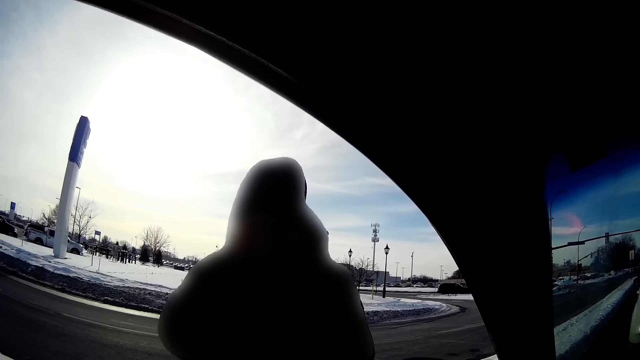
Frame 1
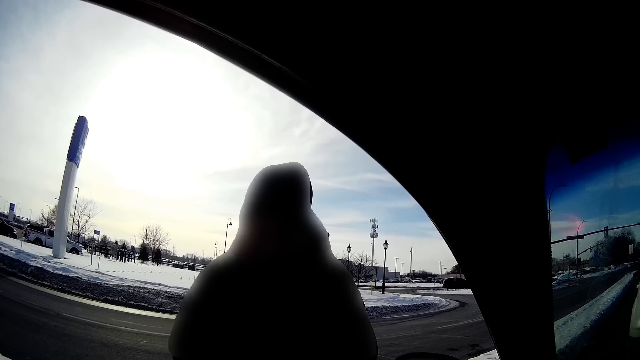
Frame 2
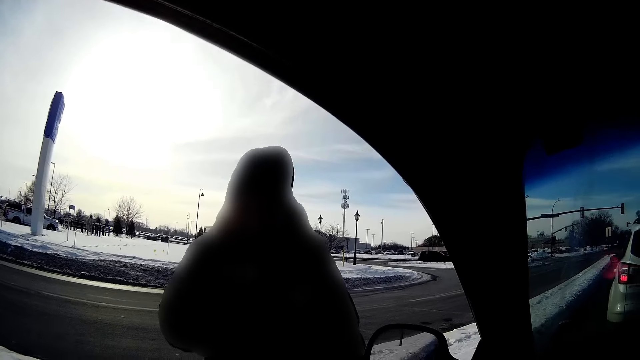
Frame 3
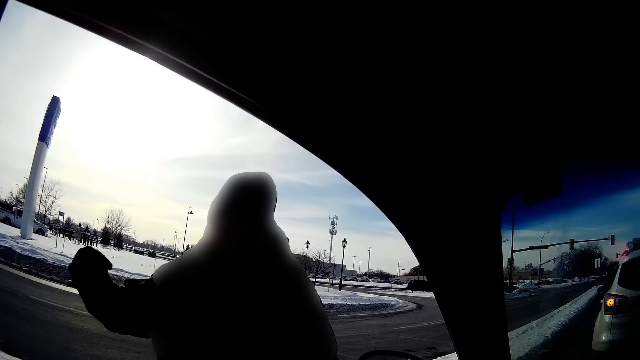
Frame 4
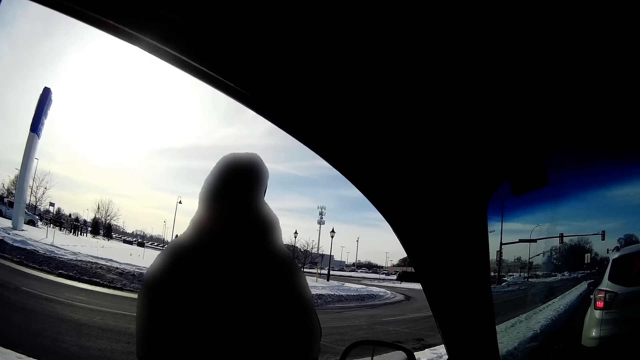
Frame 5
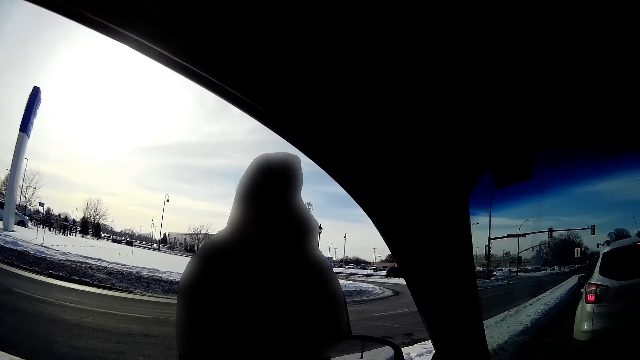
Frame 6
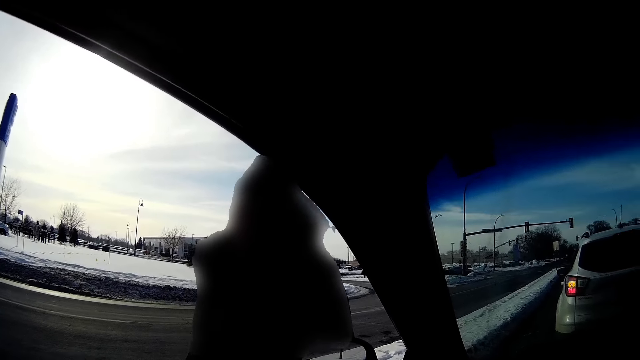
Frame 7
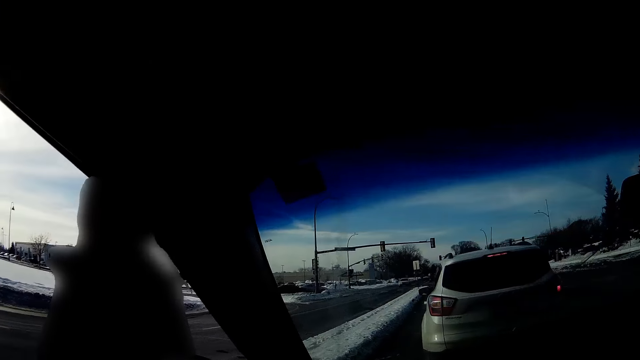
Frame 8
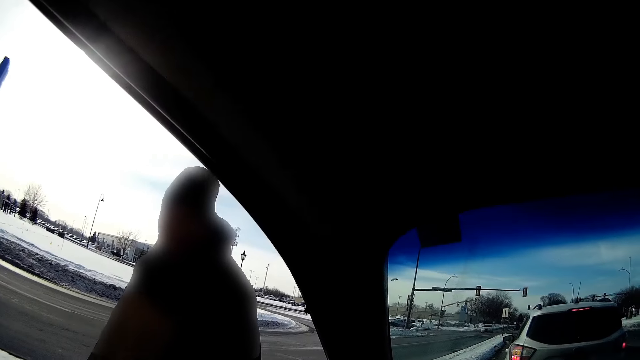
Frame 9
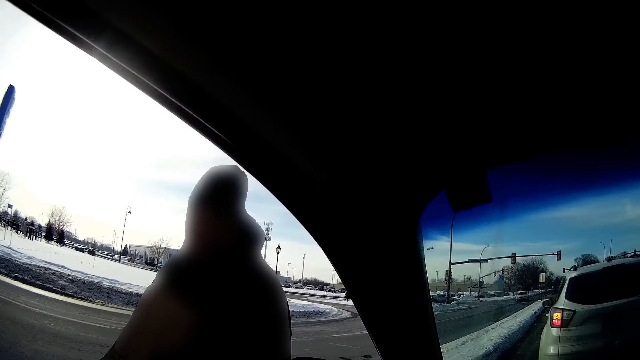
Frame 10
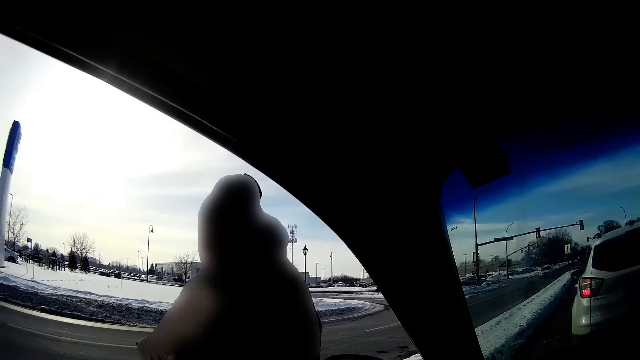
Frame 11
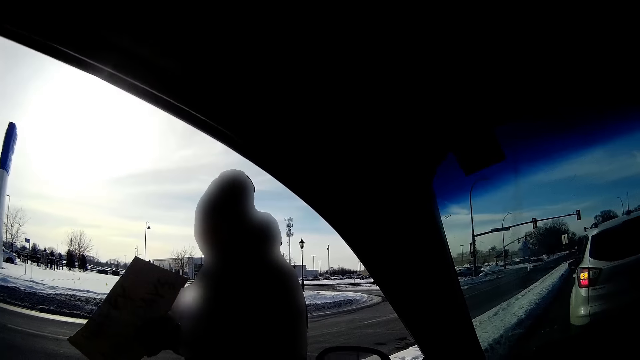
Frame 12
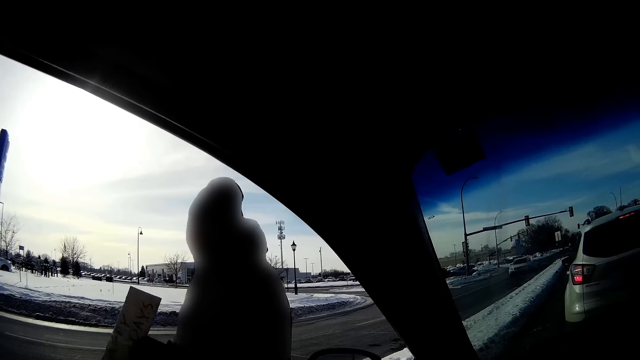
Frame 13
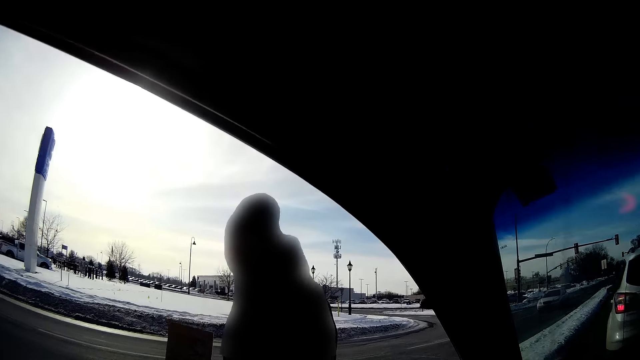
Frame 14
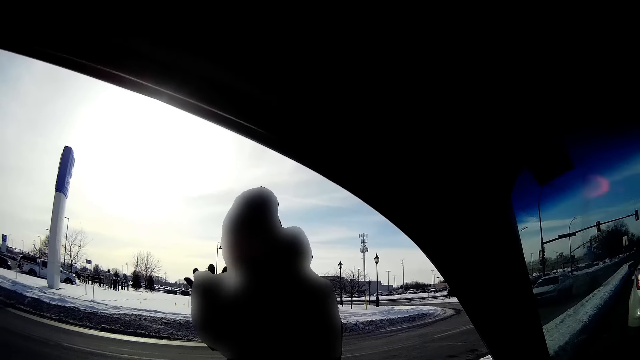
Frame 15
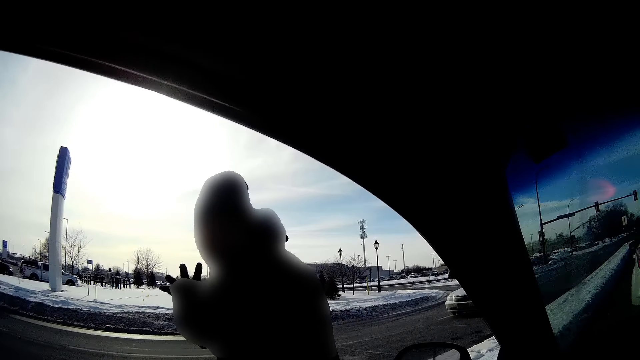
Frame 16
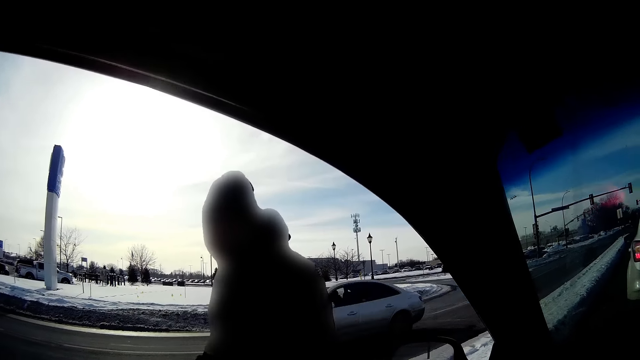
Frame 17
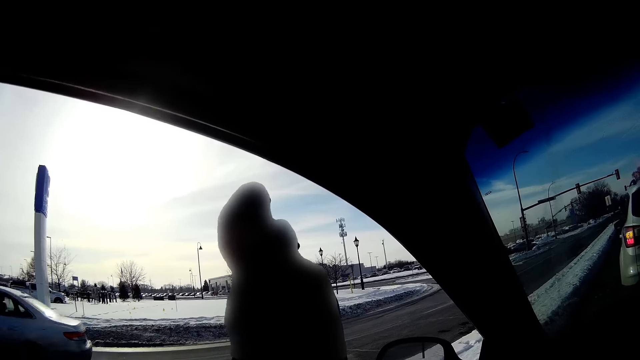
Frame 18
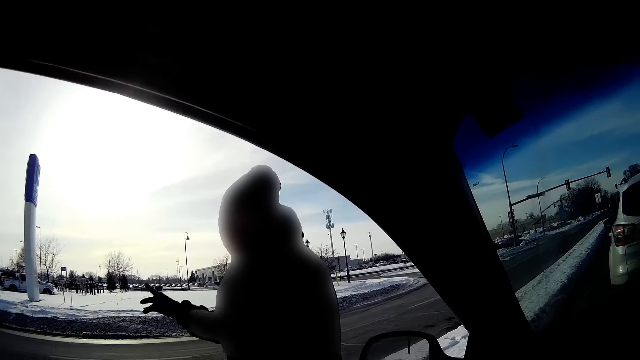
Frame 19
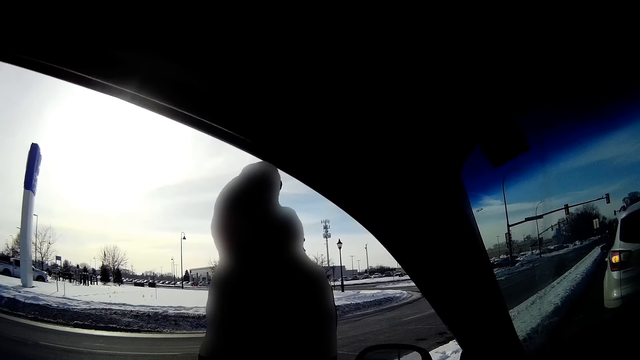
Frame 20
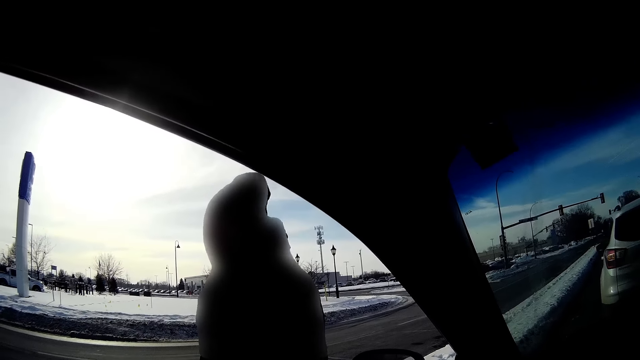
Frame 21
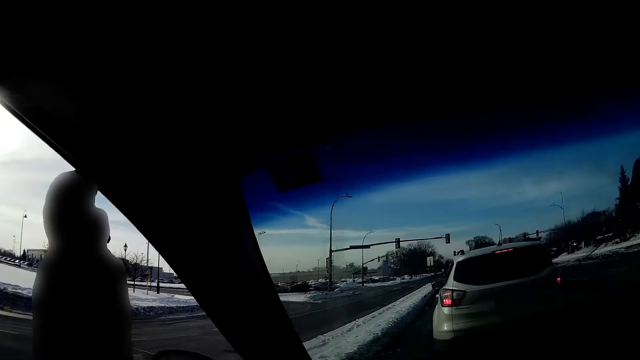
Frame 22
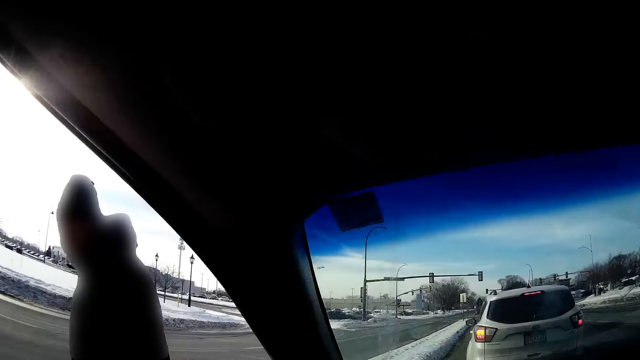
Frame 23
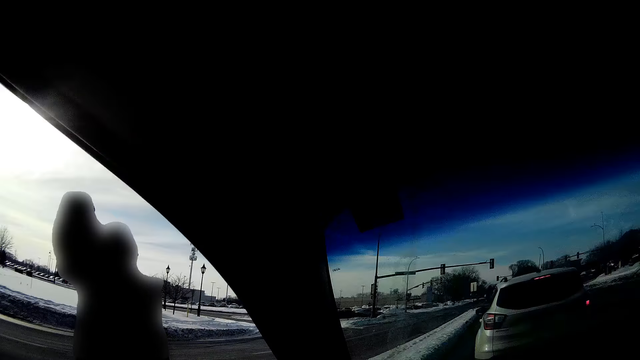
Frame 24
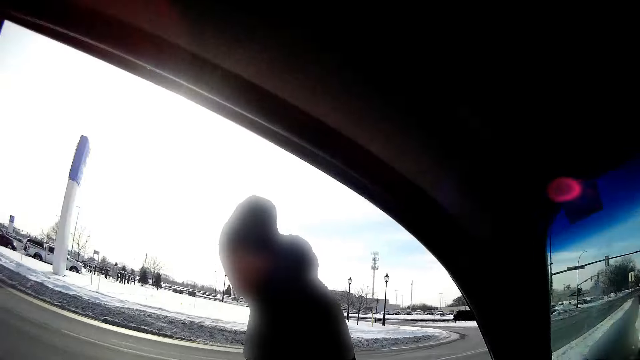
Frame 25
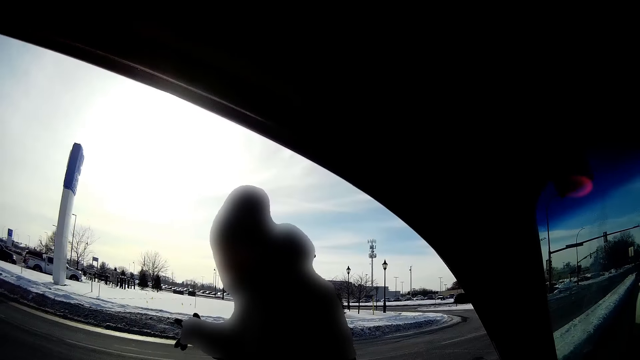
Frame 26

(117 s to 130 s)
The man interacts with the camera wearer. The man waves at the camera wearer. A car drives past the camera wearer.

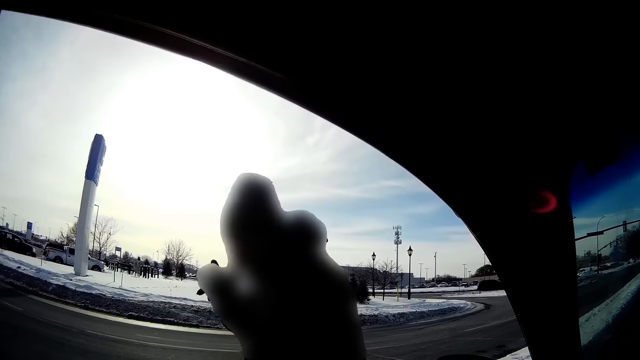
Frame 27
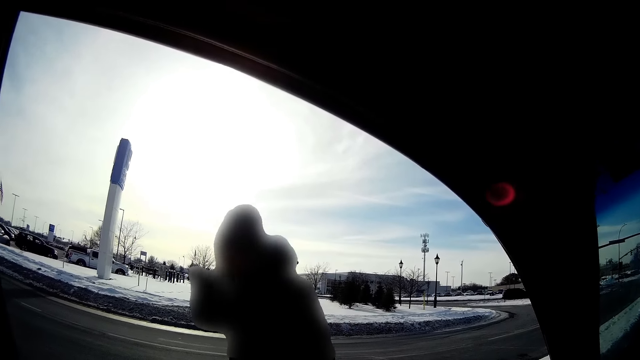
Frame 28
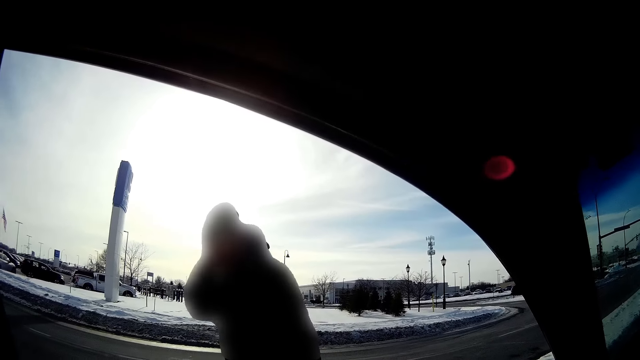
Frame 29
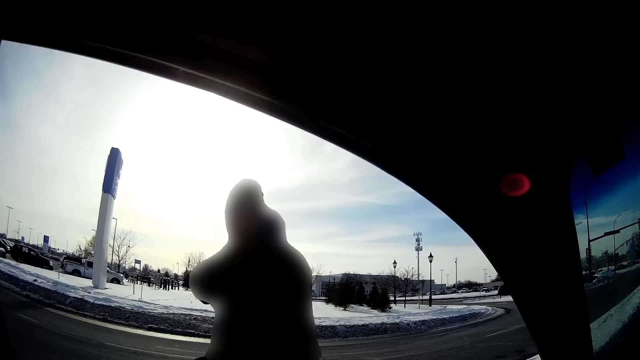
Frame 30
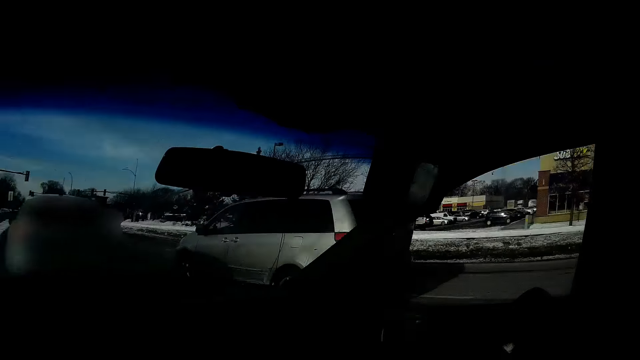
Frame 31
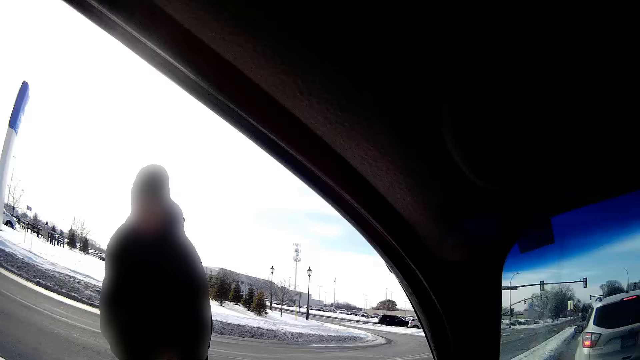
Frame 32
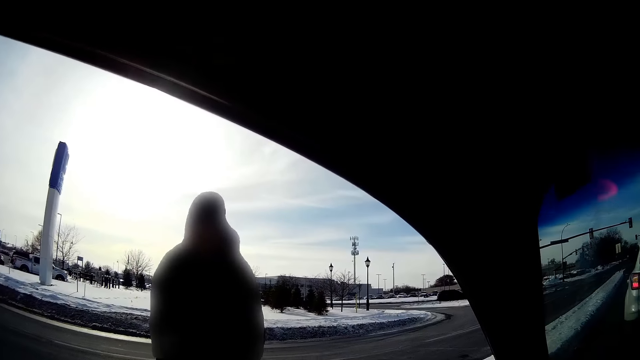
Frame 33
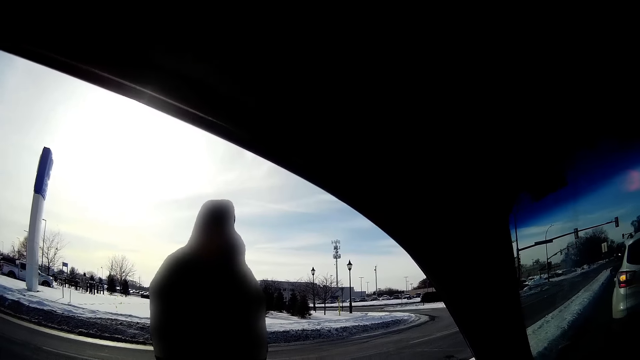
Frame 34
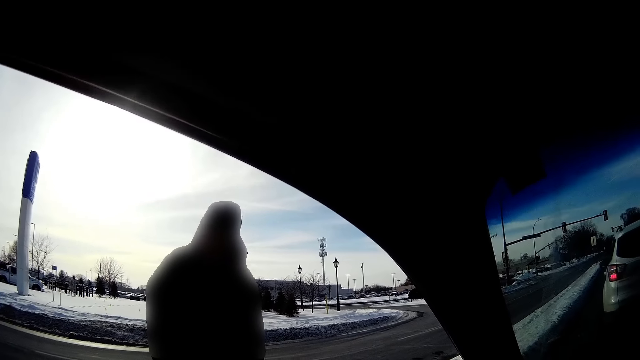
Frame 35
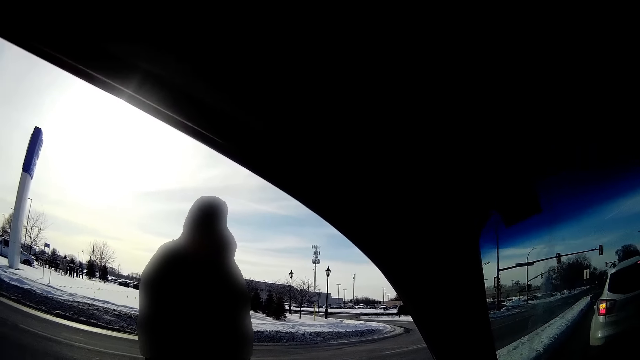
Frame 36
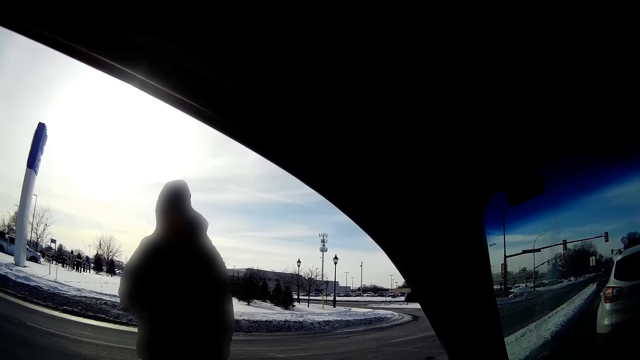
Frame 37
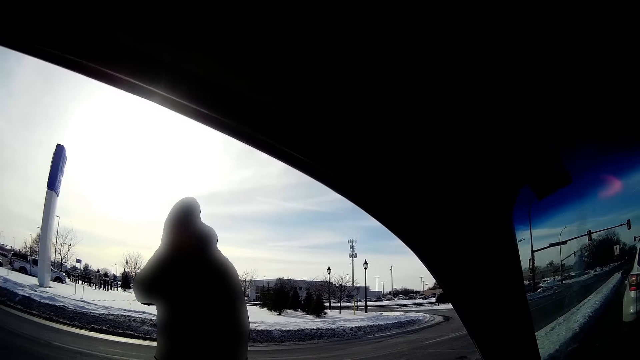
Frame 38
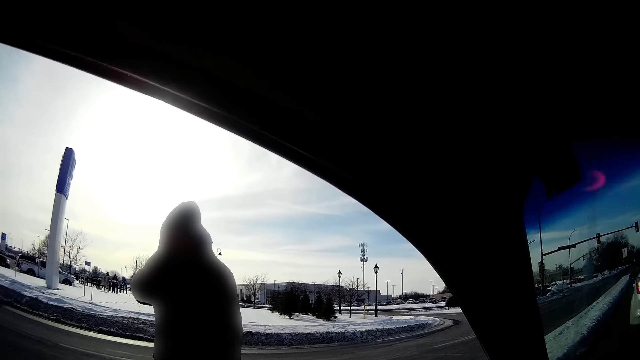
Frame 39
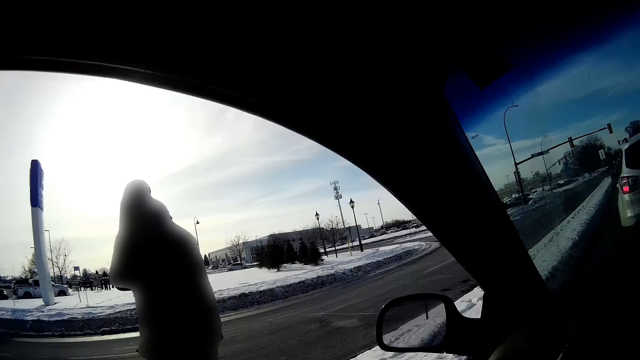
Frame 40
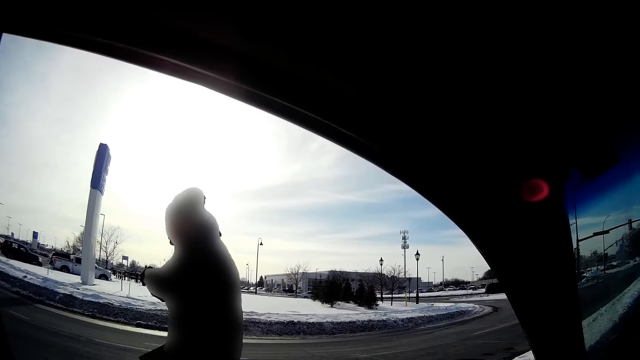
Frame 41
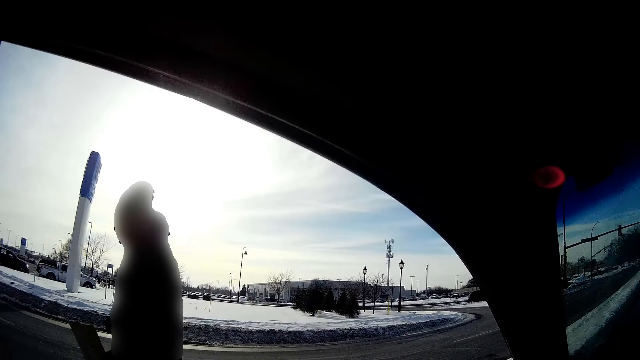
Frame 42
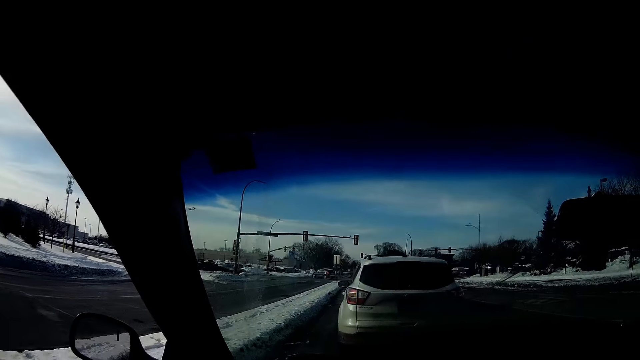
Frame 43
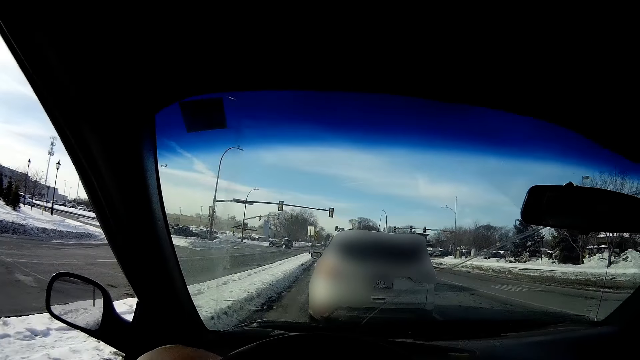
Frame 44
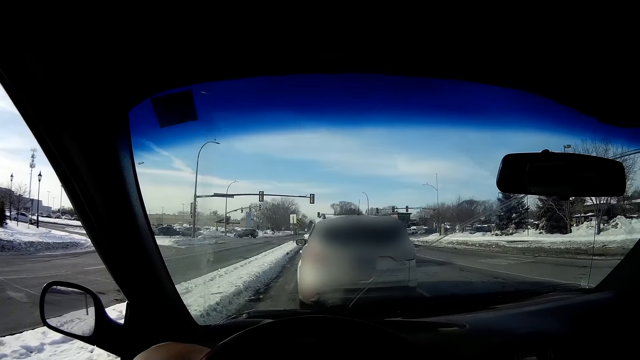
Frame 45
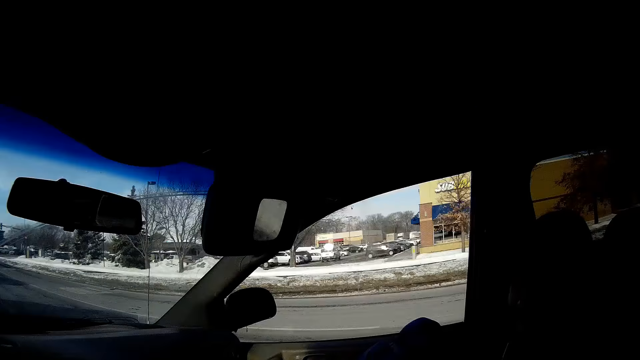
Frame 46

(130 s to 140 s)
The man walks away from the camera wearer.
